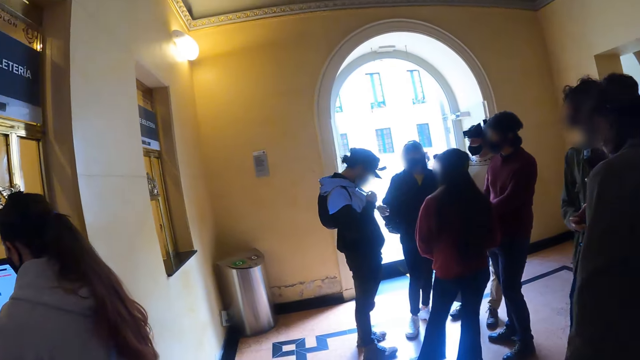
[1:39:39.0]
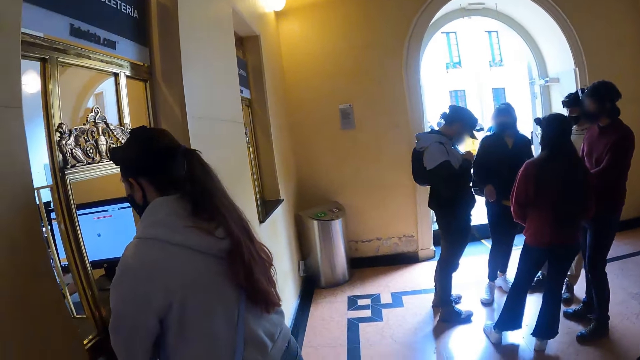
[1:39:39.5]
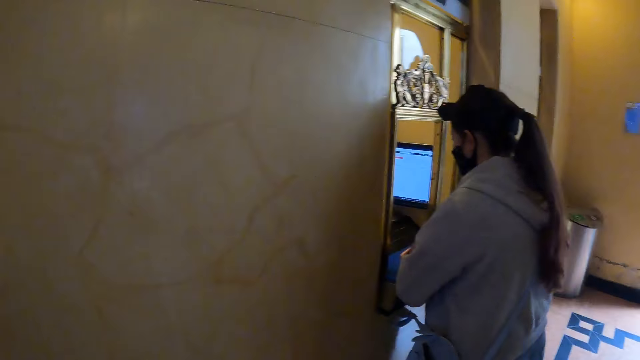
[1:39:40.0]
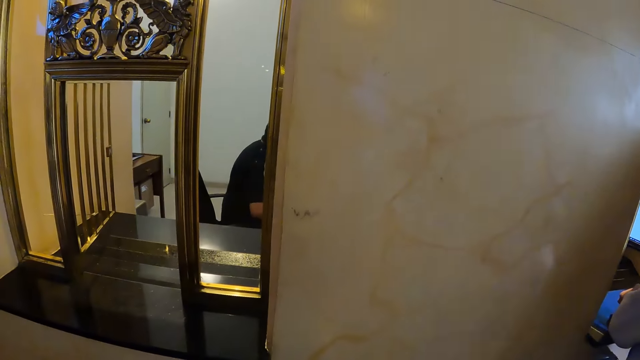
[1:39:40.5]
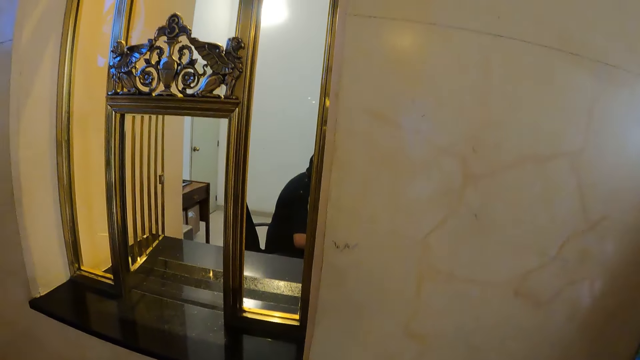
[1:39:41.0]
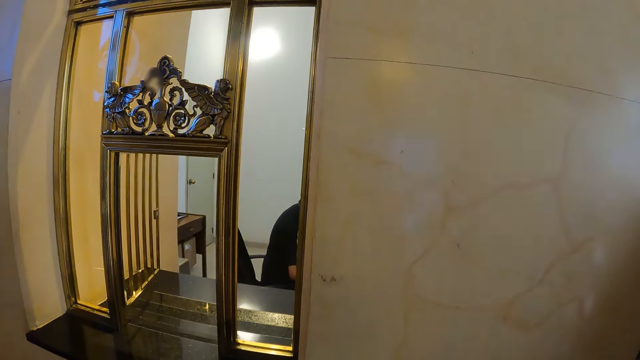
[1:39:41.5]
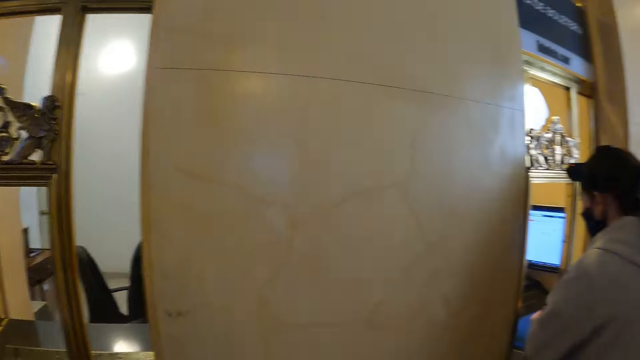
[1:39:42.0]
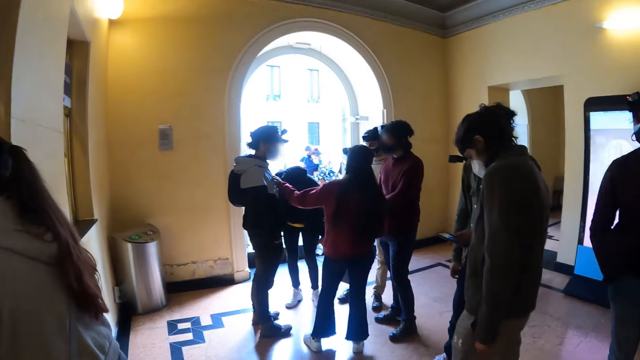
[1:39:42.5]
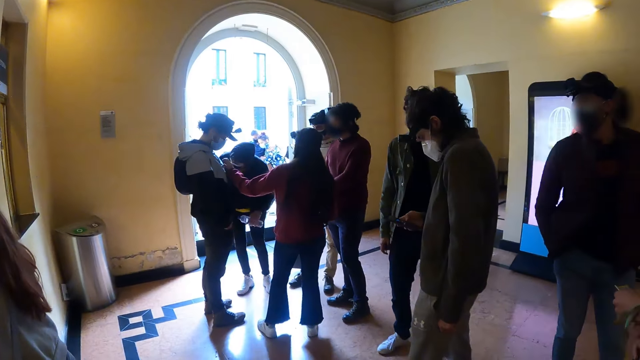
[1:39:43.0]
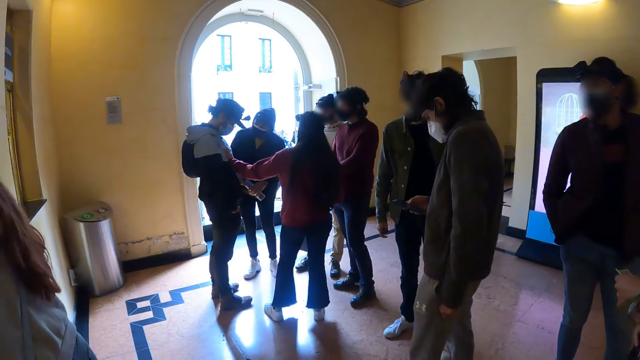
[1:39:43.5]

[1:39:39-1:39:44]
The camera wearer looks around the room.

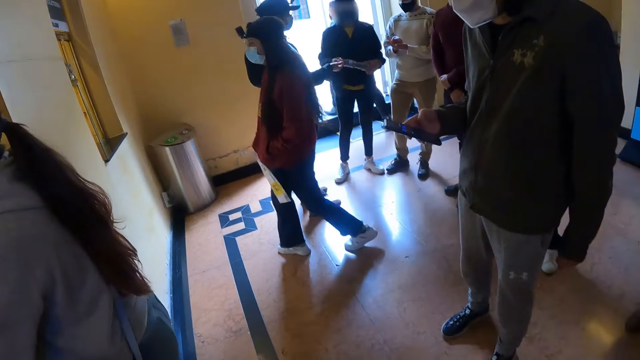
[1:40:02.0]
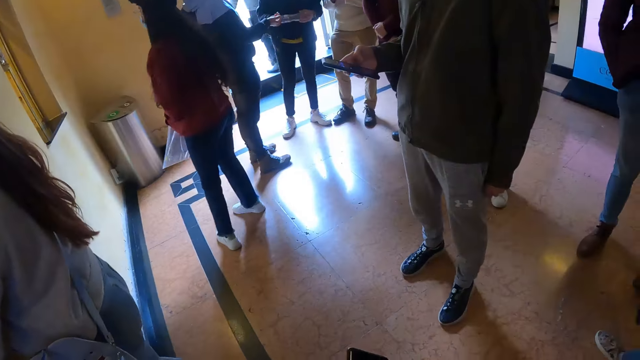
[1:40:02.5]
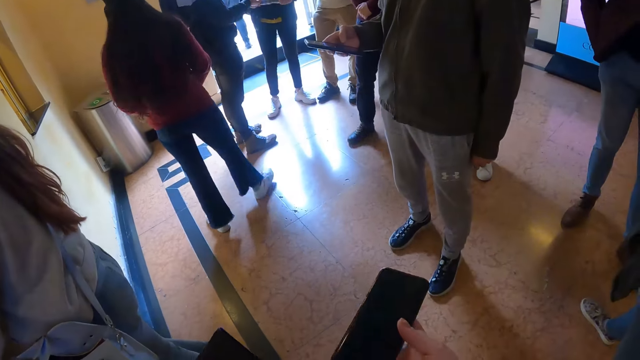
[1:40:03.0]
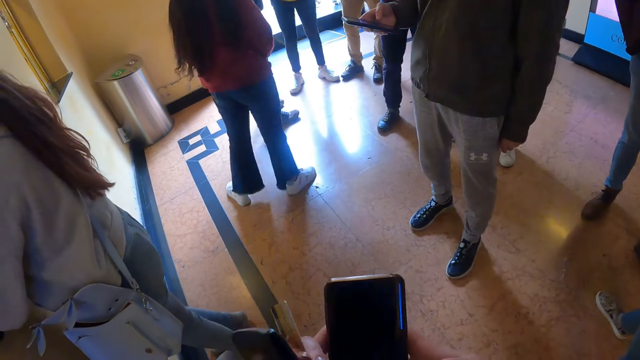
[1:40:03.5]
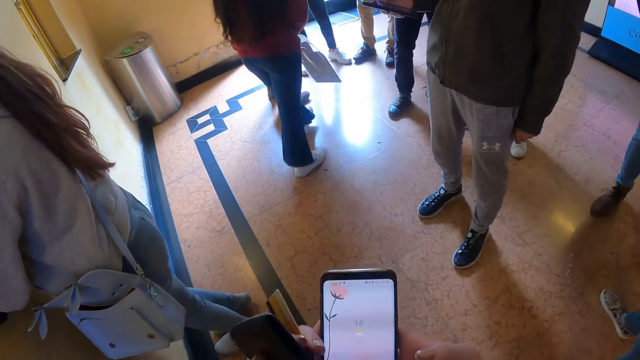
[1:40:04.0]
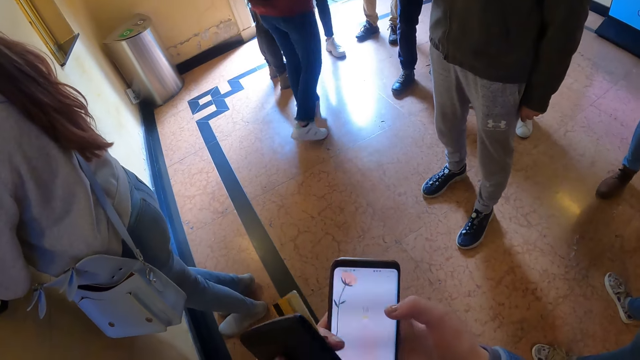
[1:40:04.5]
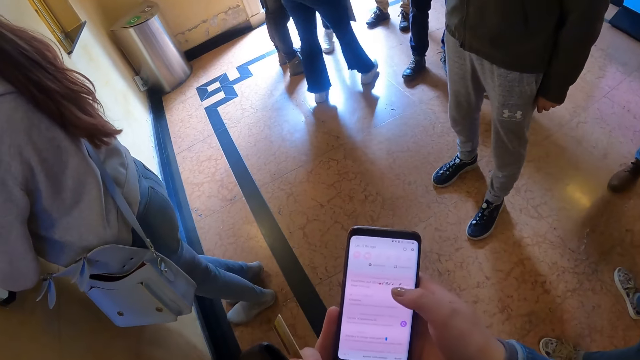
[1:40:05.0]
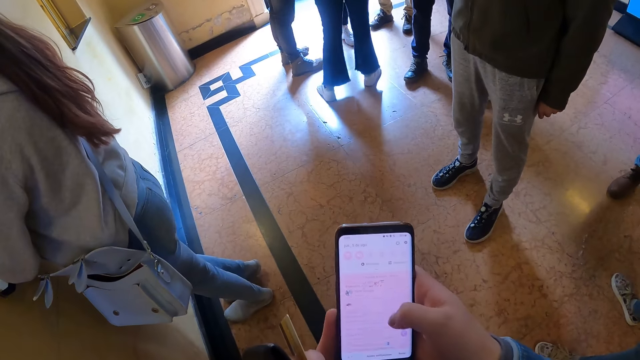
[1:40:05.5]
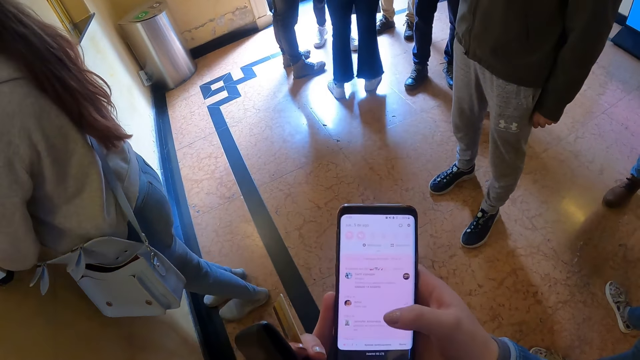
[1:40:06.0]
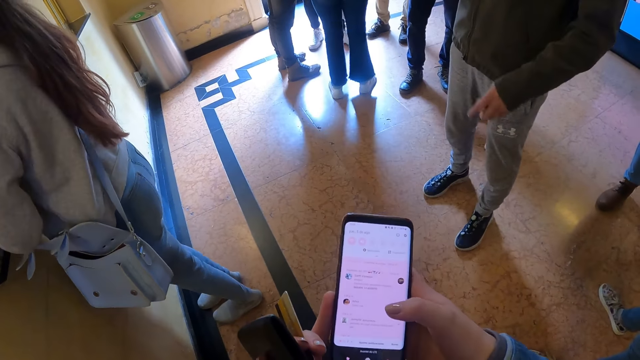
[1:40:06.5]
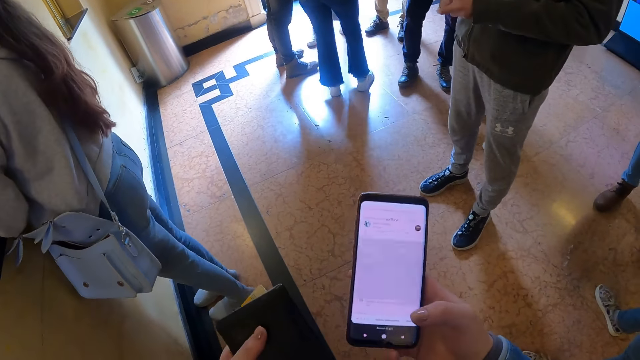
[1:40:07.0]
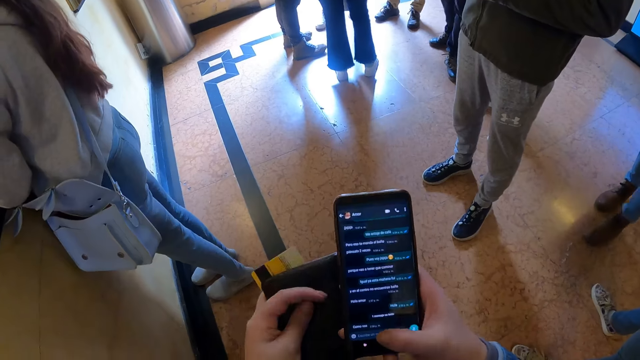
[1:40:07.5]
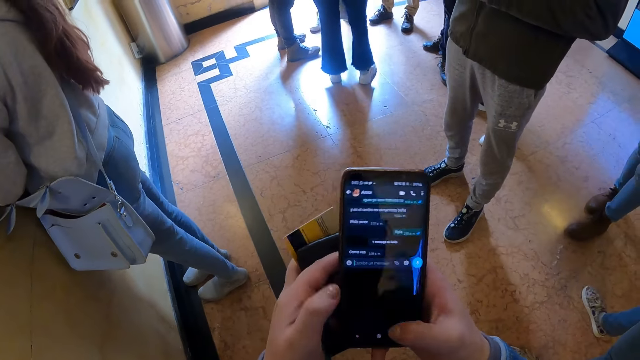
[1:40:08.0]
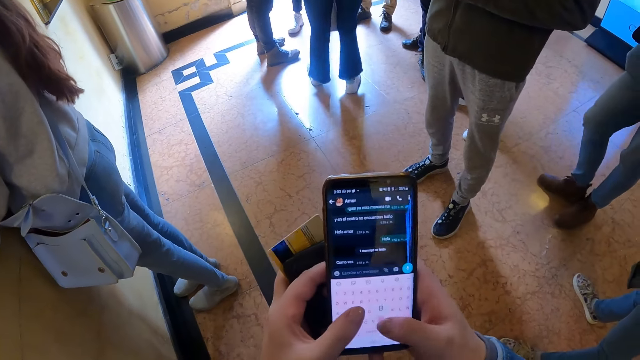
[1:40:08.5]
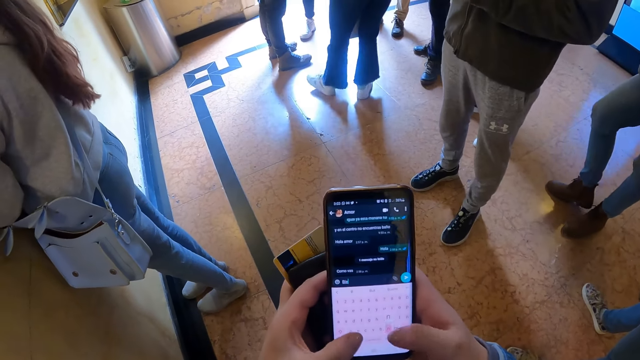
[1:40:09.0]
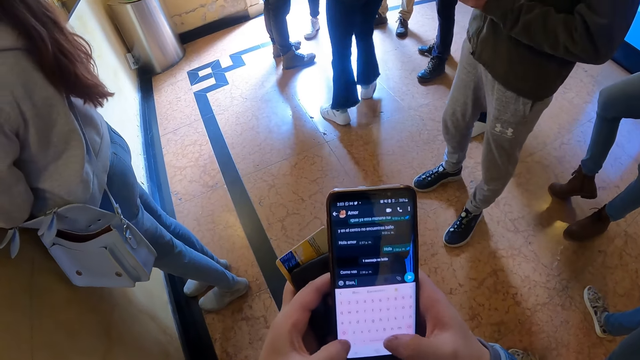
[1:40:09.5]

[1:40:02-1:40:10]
The camera wearer holds the phone and operates the phone.

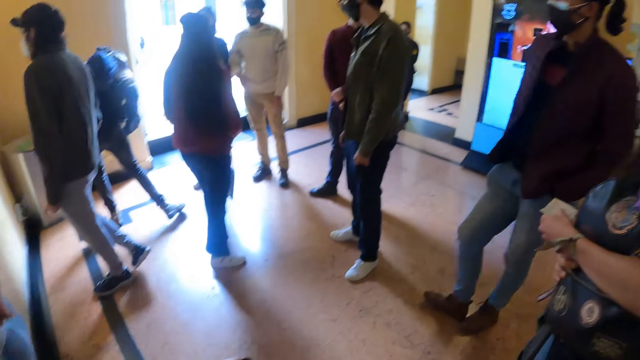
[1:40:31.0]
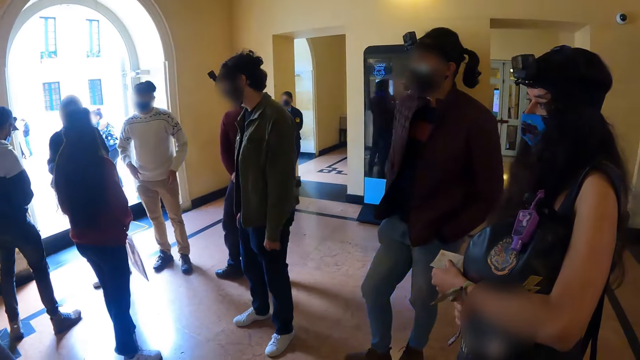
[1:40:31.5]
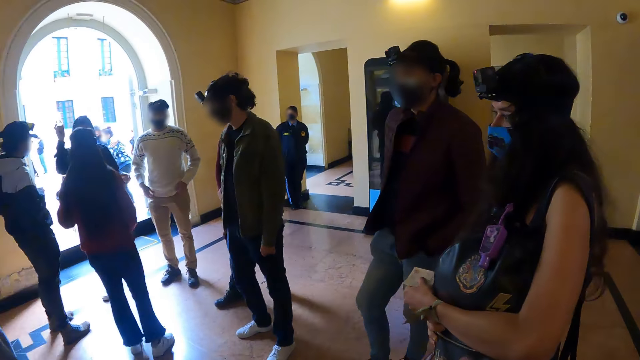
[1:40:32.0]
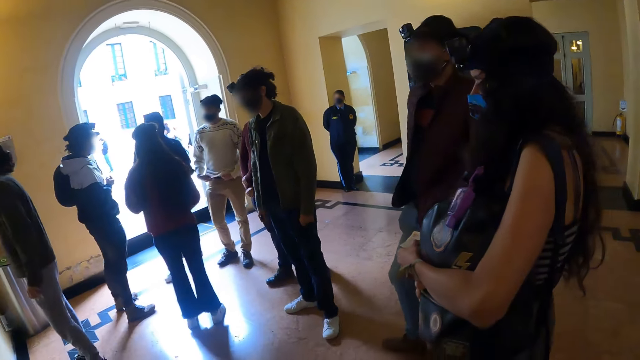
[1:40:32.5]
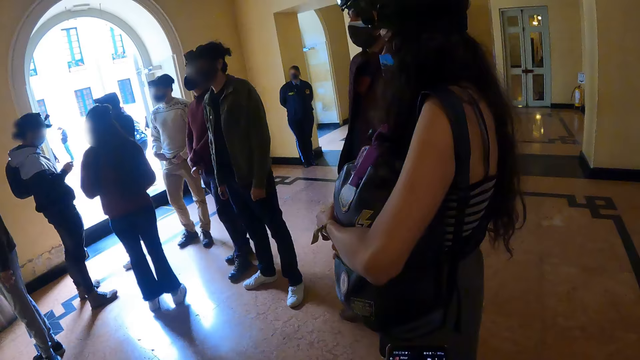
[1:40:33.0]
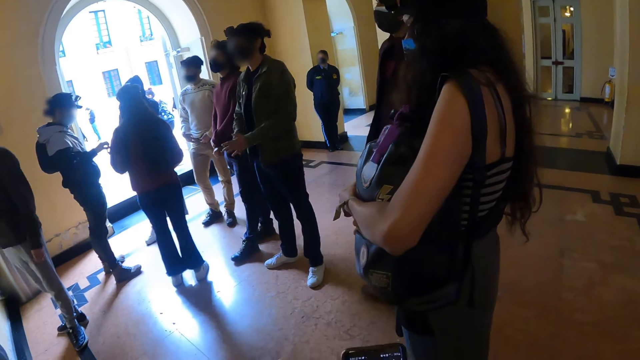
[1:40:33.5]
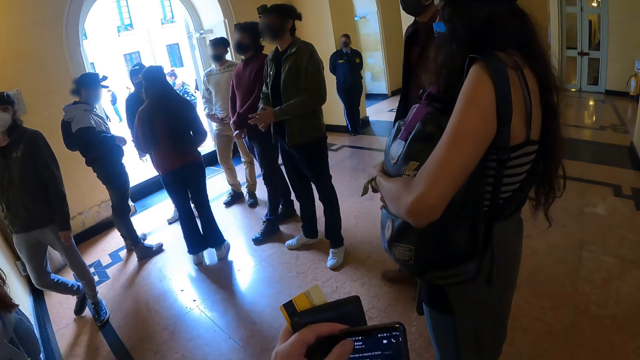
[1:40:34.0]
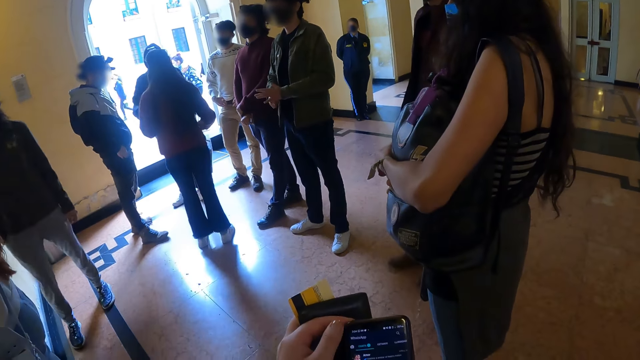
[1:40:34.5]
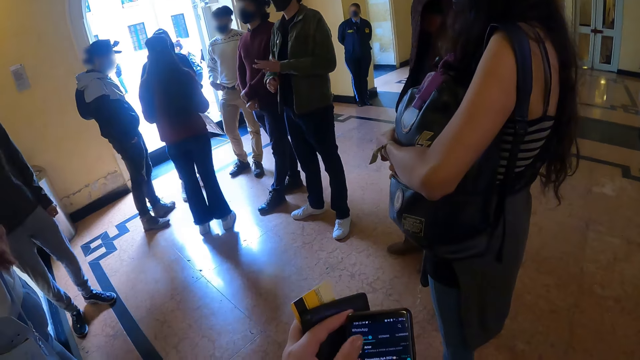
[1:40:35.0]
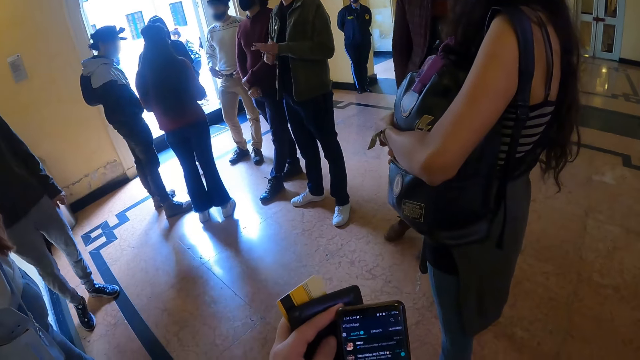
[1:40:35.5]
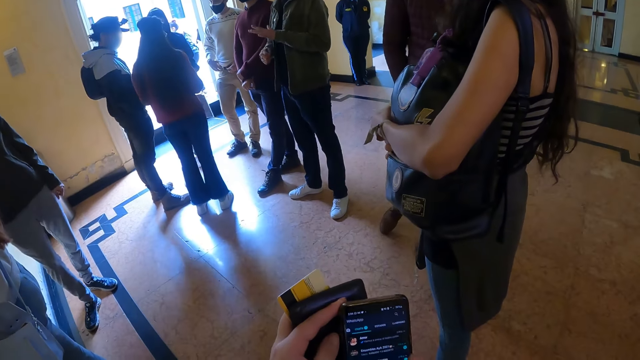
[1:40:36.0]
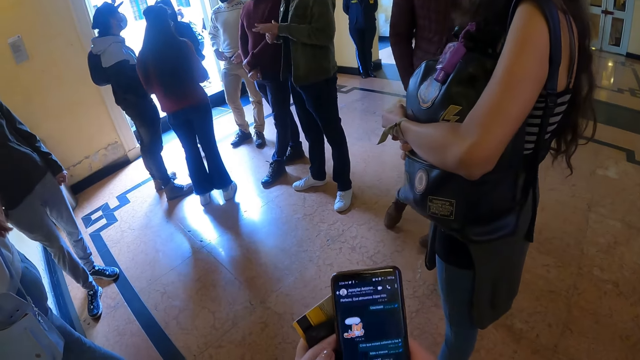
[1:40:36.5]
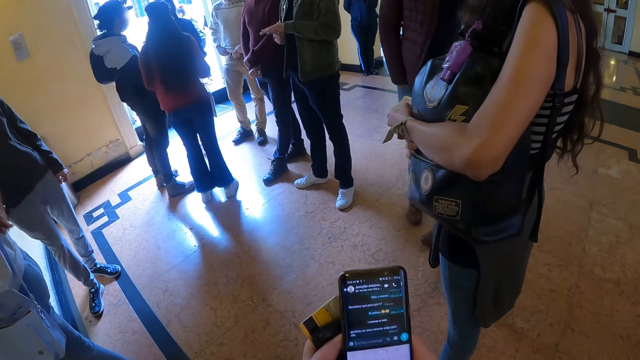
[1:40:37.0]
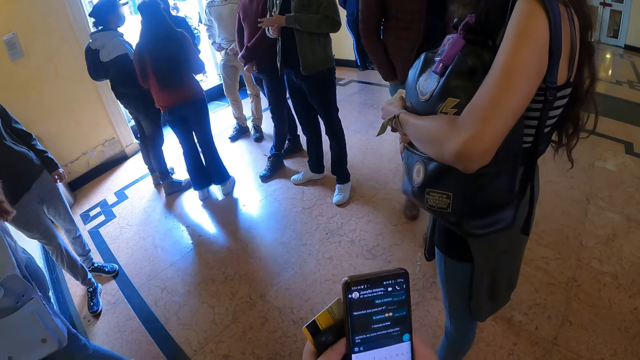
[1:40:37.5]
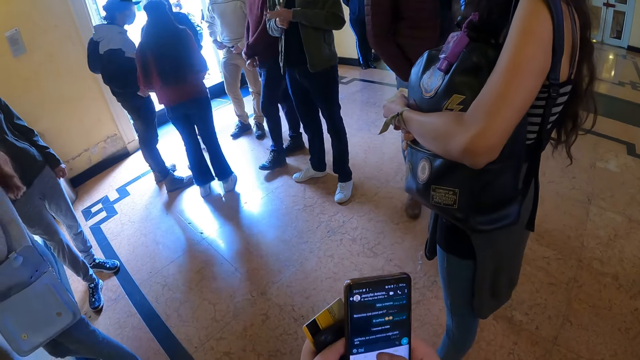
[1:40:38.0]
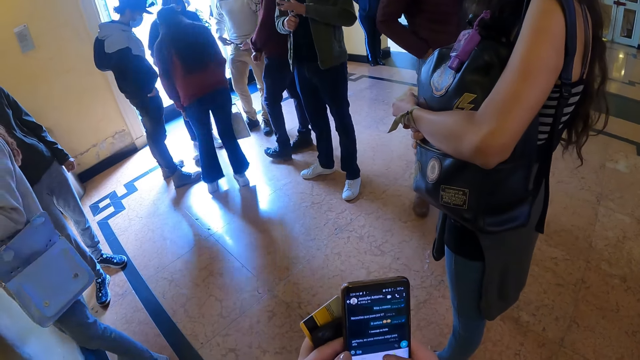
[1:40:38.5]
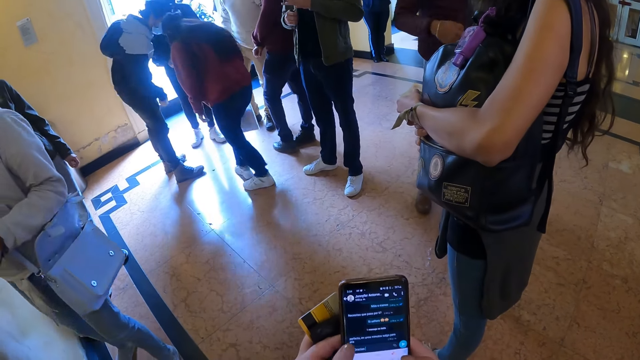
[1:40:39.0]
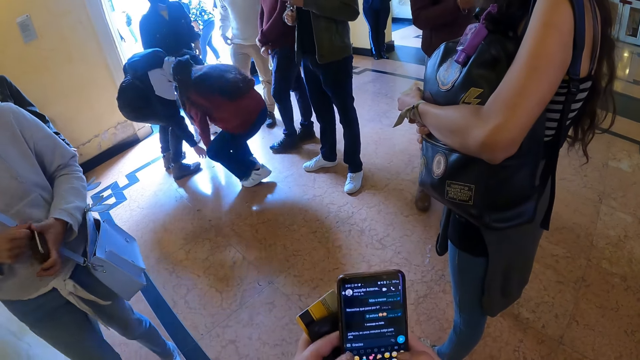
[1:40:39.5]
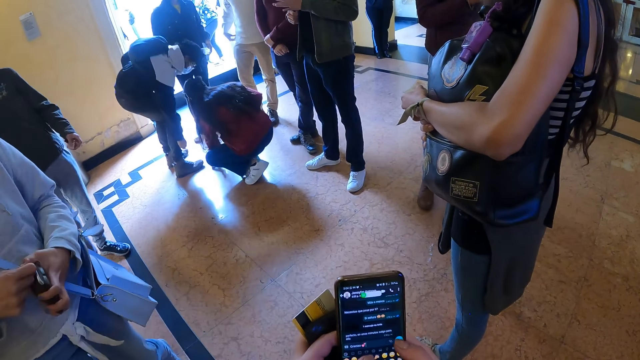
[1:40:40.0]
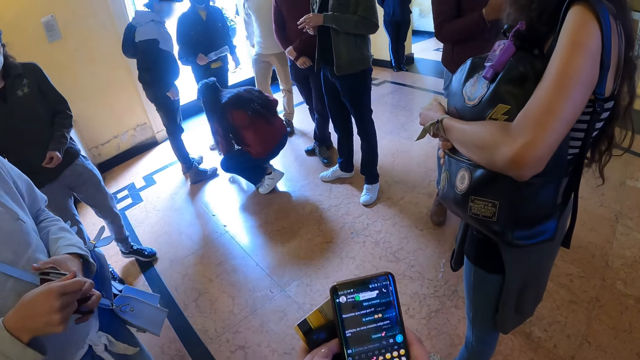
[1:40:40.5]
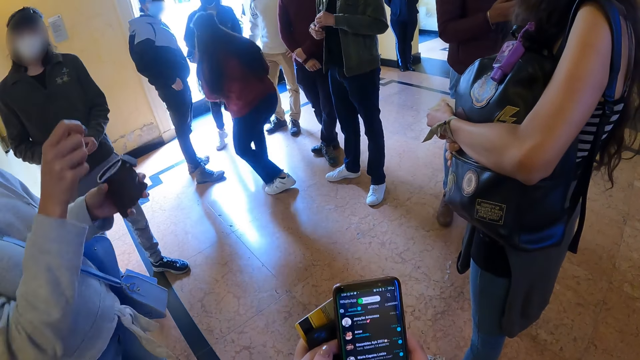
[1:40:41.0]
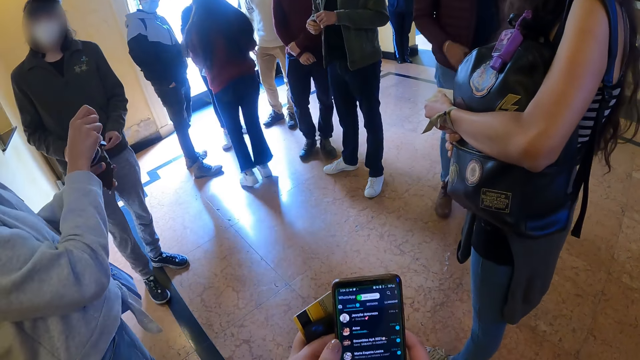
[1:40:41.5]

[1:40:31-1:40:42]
The camera wearer looks around the room. They operate the phone.
